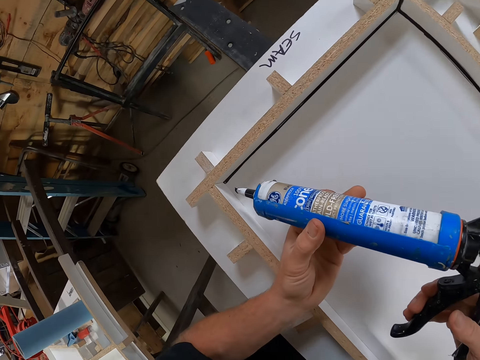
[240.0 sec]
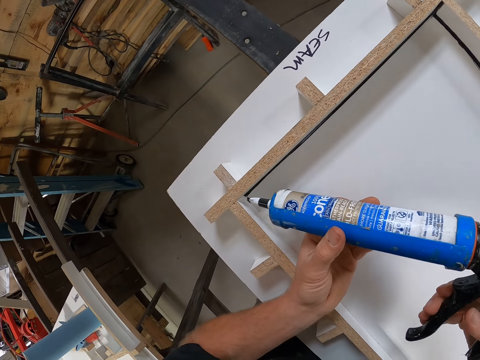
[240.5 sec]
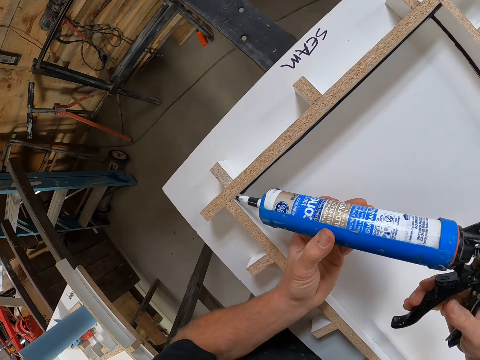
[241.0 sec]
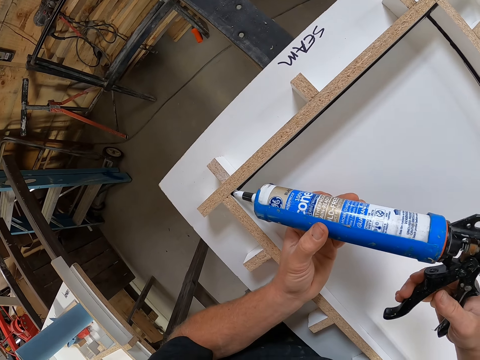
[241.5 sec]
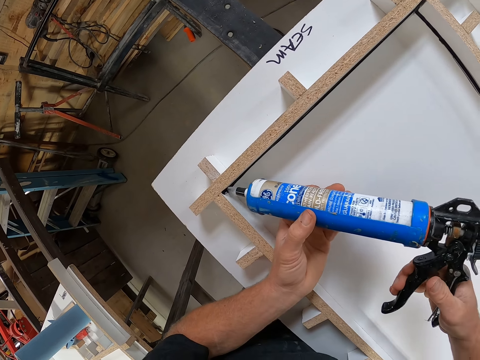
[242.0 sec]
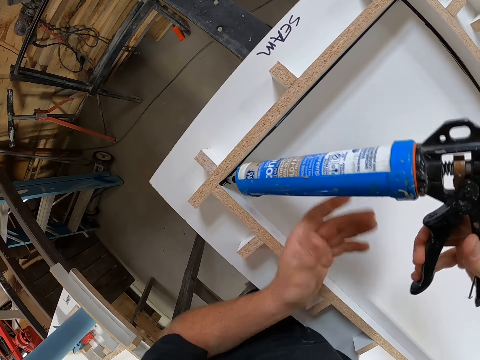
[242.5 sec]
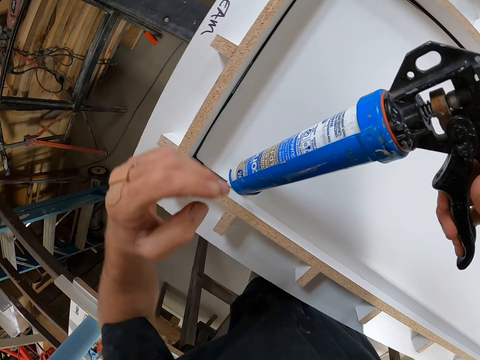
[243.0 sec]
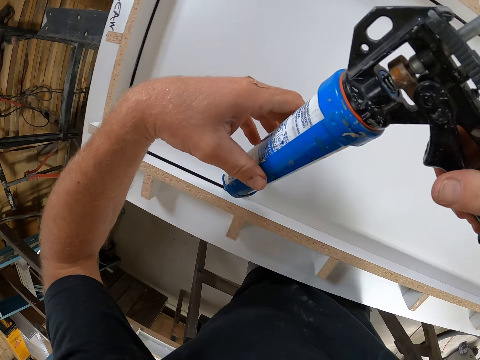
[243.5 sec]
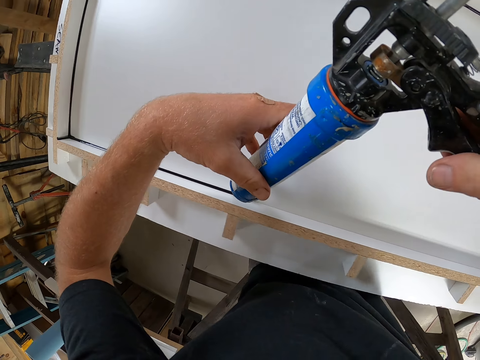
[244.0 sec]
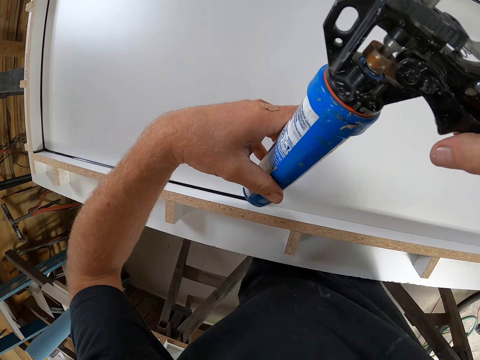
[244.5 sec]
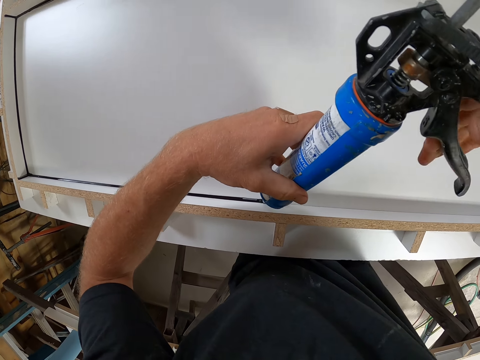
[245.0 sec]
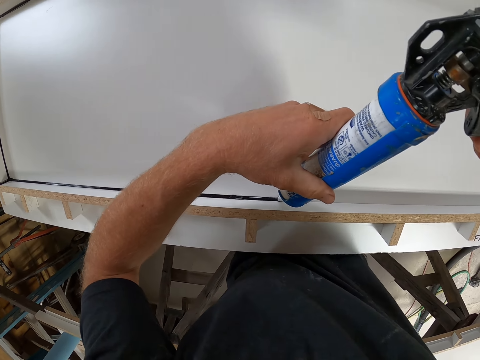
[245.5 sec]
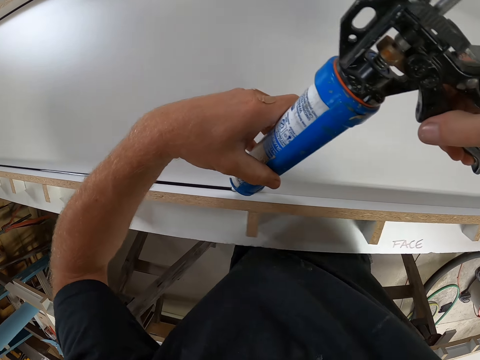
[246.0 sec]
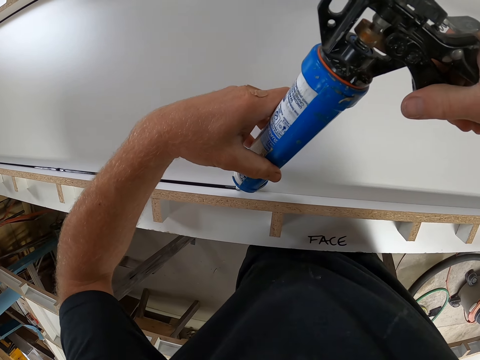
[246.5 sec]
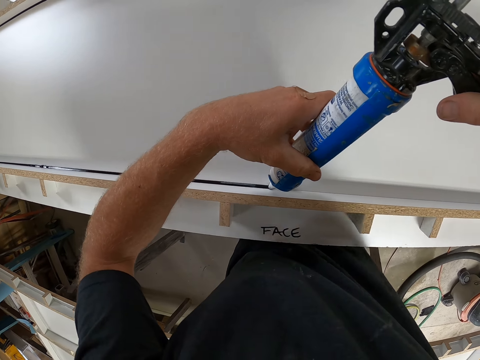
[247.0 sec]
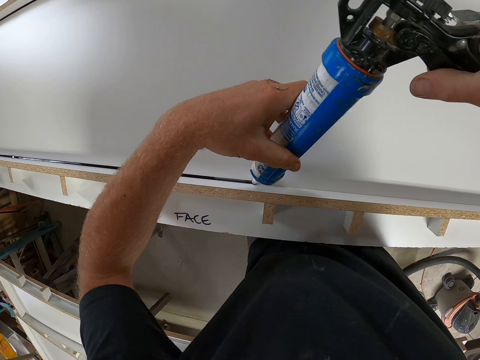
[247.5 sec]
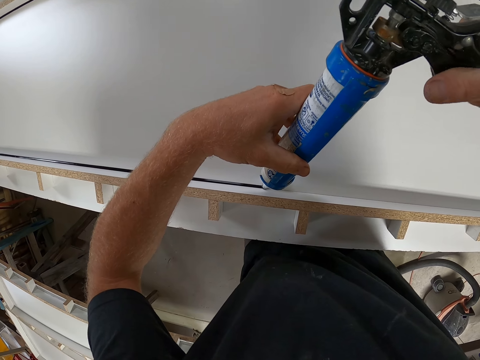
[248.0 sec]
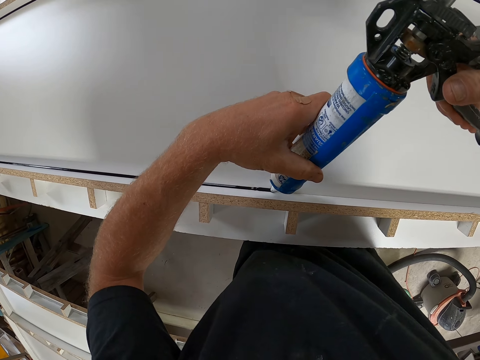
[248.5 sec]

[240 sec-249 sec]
The camera wearer moves his hands forwards. He applies adhesive on the edges of the wooden structure. He moves his hands forwards. He applies the adhesive on the edges of the wooden structure.

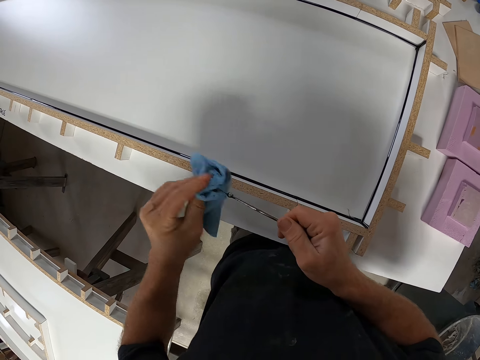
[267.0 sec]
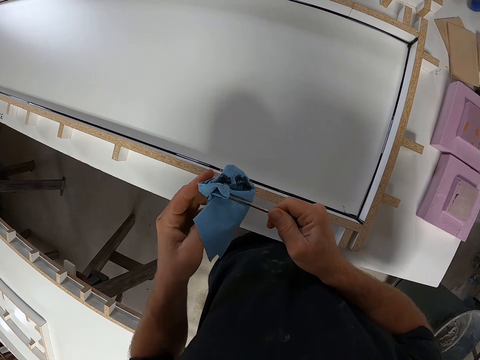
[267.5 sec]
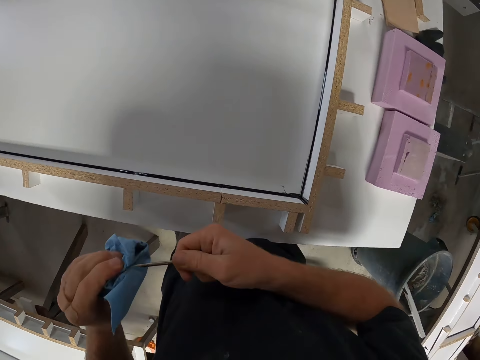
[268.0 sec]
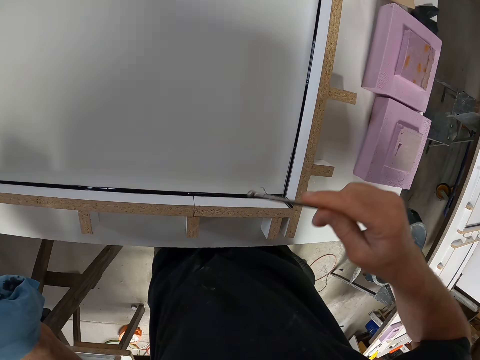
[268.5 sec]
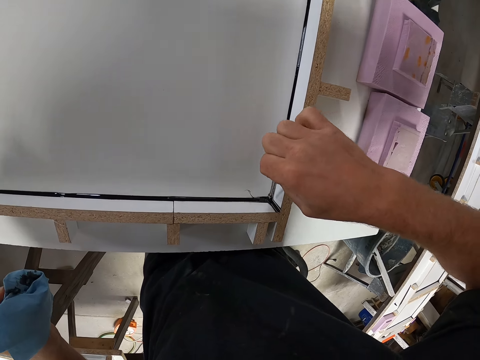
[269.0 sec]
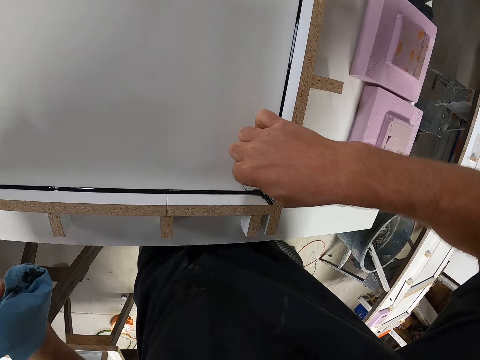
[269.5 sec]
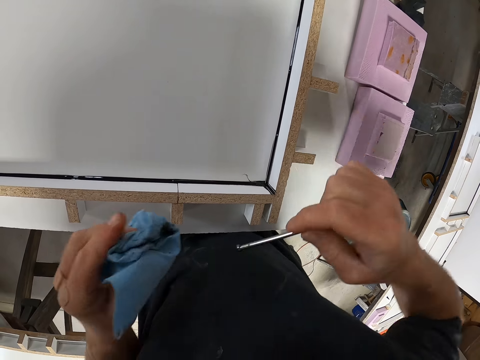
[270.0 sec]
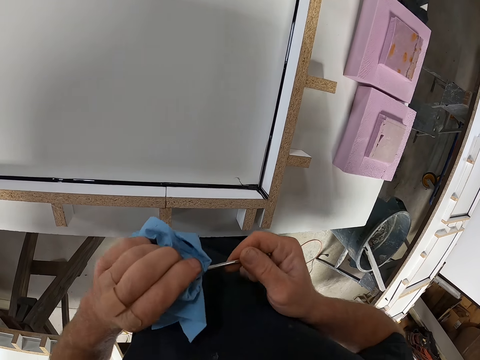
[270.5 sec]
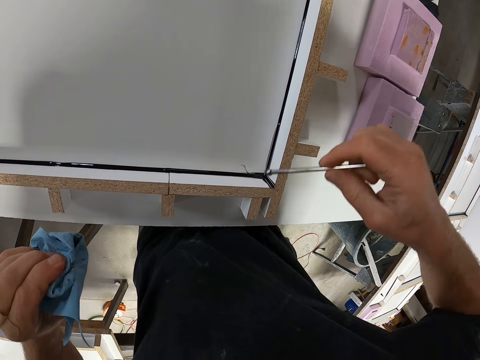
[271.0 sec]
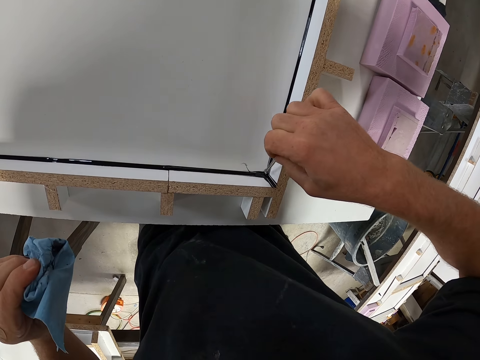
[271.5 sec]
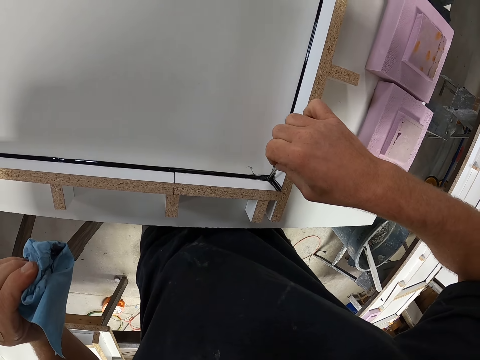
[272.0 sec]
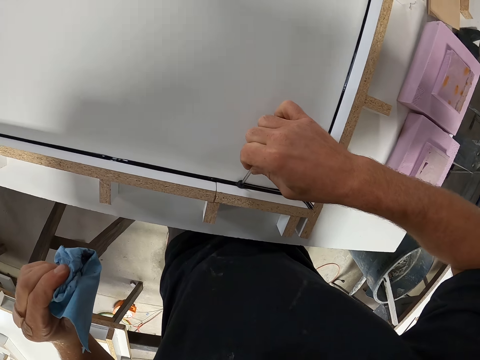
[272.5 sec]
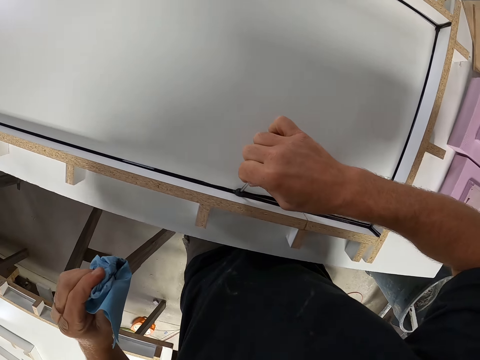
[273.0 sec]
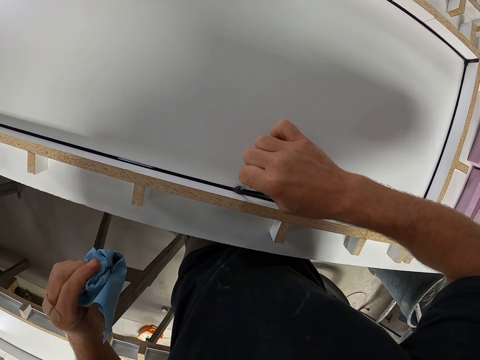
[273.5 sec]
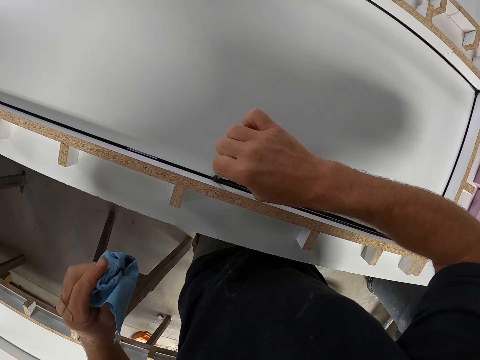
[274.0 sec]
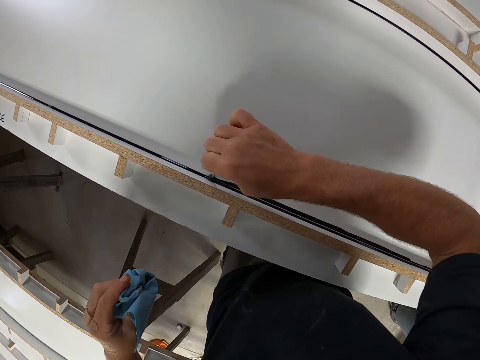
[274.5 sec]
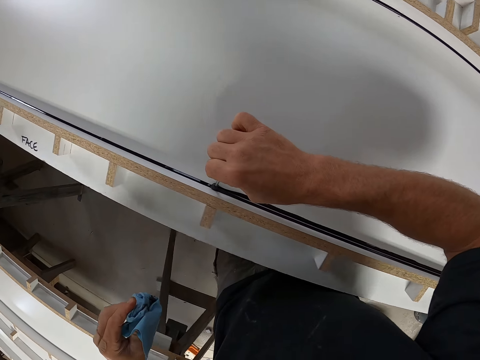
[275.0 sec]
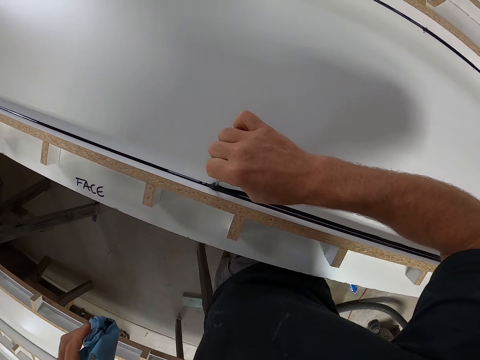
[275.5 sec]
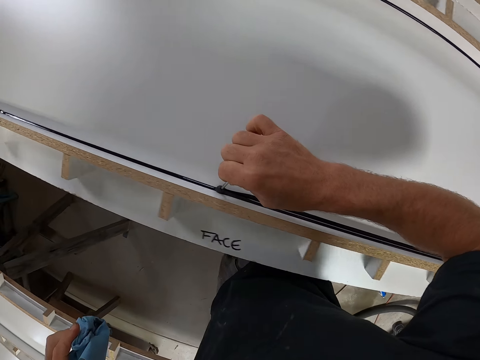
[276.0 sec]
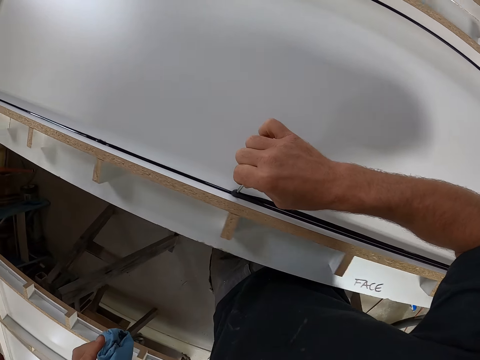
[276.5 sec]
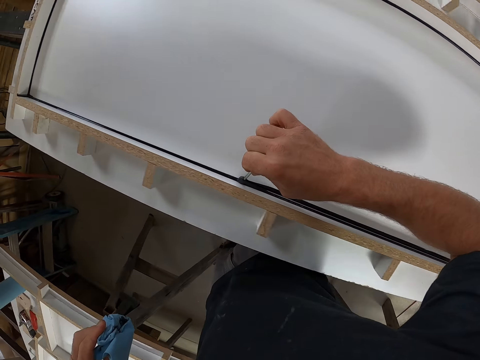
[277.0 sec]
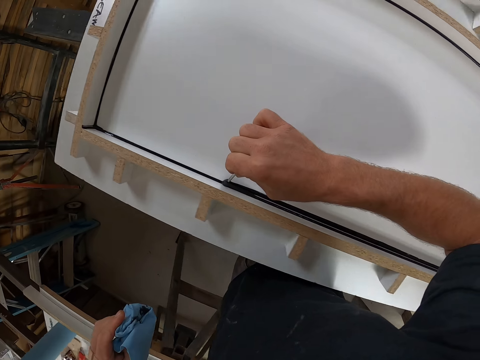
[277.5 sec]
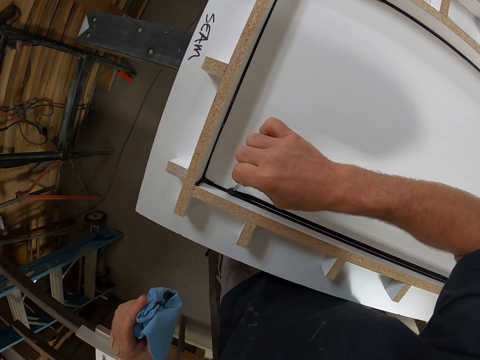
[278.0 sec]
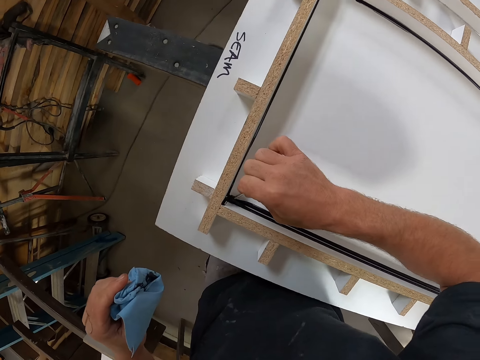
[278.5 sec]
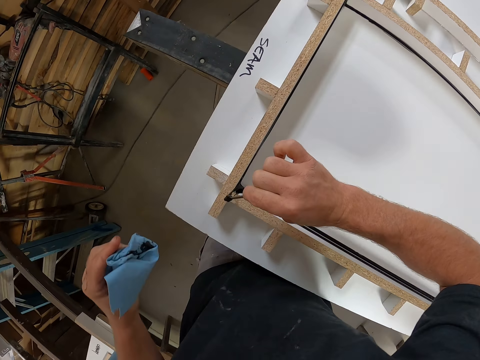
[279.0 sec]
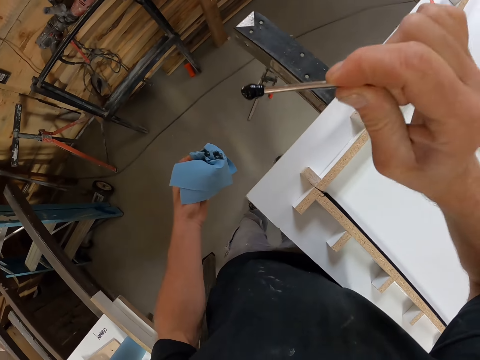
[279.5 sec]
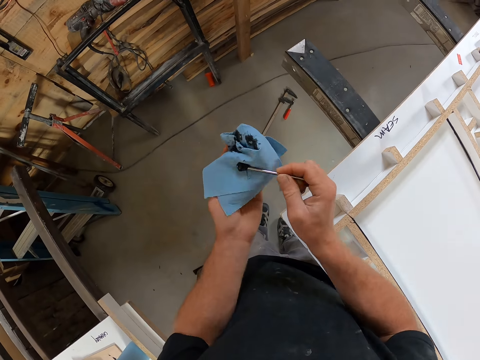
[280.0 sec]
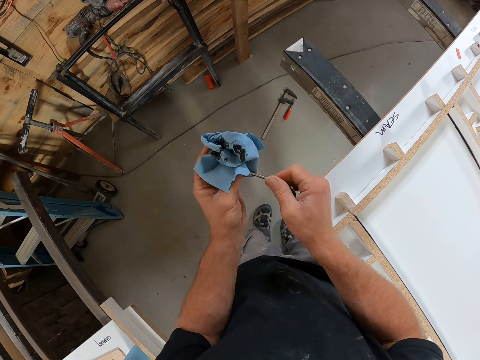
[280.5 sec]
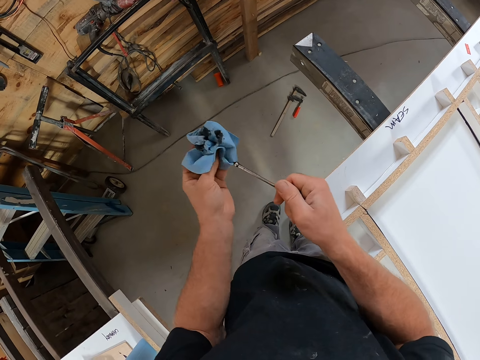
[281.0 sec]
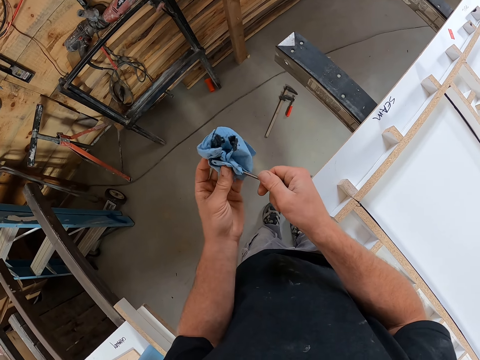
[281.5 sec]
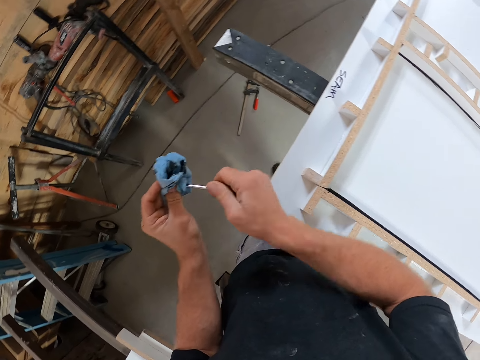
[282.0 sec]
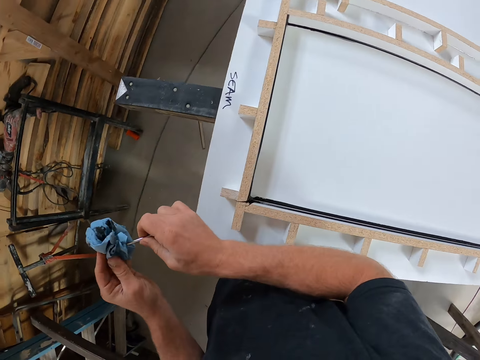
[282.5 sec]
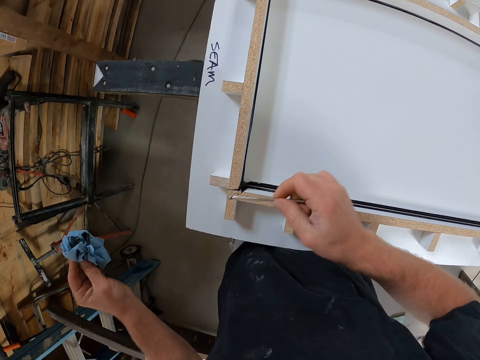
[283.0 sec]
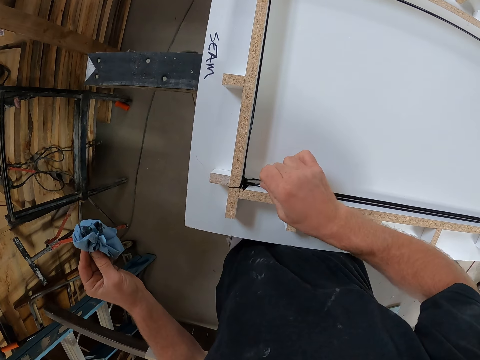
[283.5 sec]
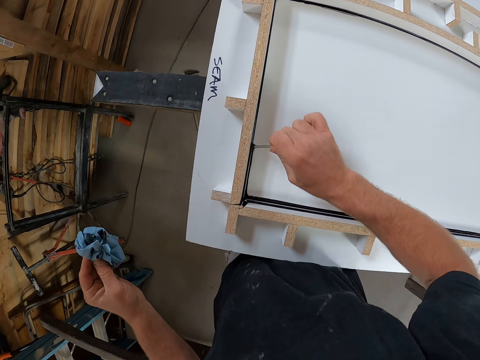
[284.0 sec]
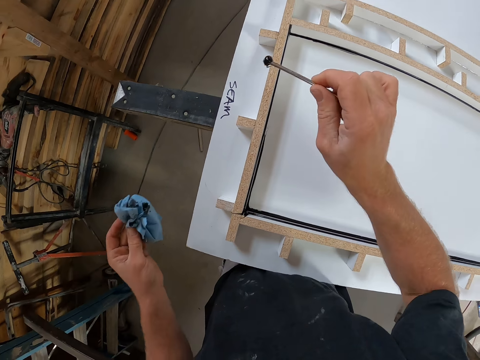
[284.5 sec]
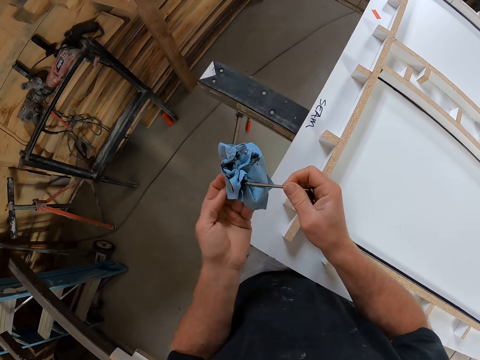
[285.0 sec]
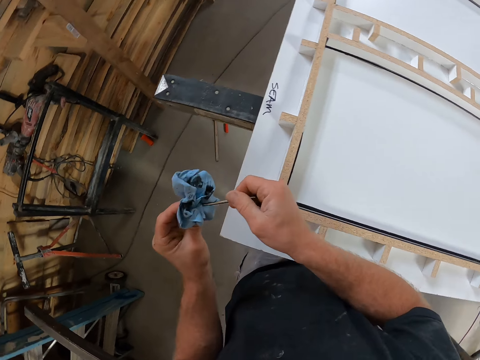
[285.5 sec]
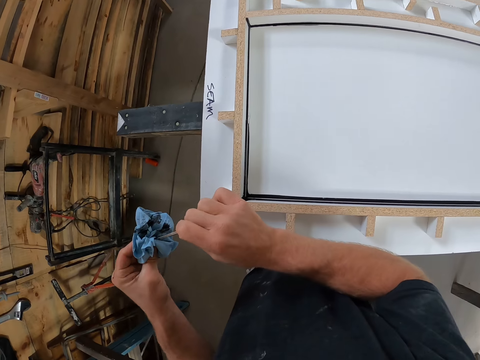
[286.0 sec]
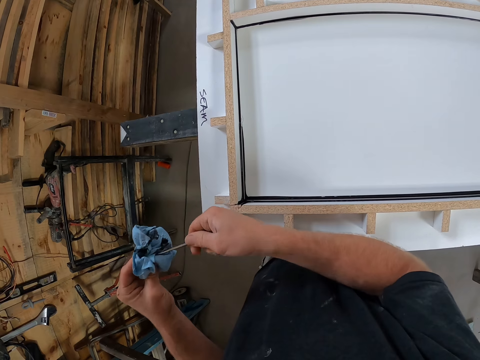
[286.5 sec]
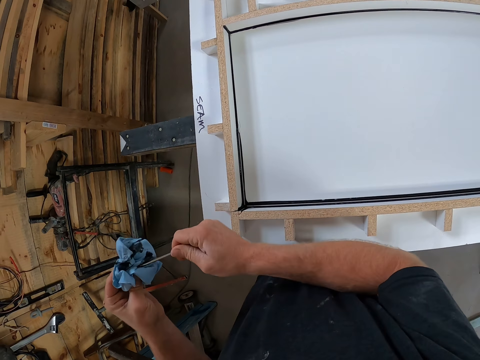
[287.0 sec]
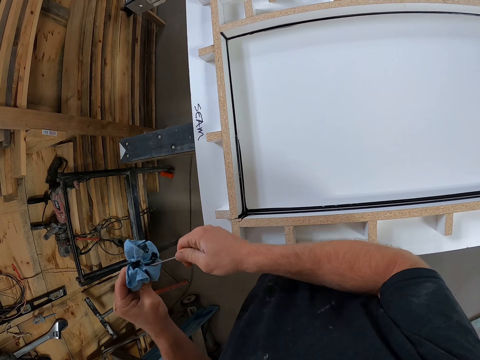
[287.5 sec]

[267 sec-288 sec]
The camera wearer moves his hand forwards. He packs the excess sealant with the iron from the table. He moves his hand towards the tissue. He cleans the iron on the paper towel. He moves his hand forwards. He packs the excess sealant with the iron from the table. He moves his hand towards the tissue. He cleans the iron on the paper towel. He moves his hand forwards. He packs the excess sealant with the iron from the table. He moves his hand towards the tissue. He cleans the iron on the paper towel.
